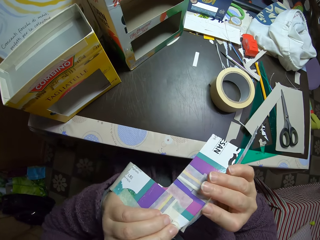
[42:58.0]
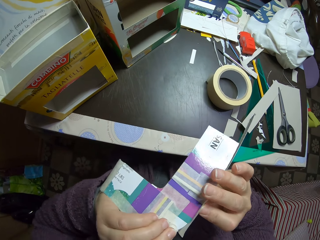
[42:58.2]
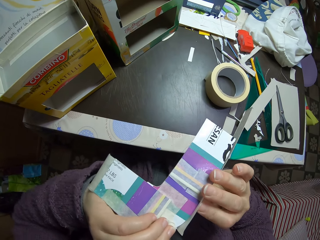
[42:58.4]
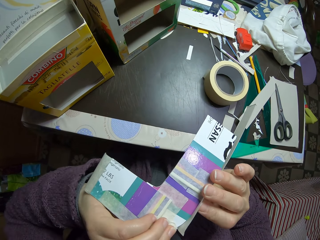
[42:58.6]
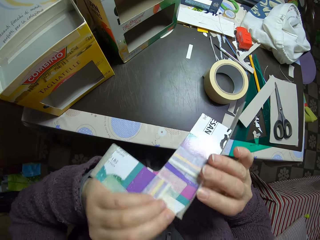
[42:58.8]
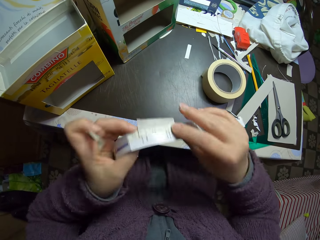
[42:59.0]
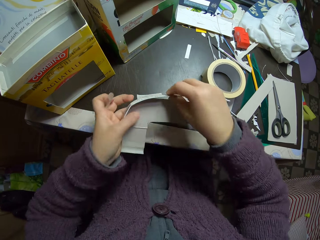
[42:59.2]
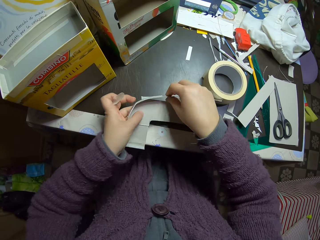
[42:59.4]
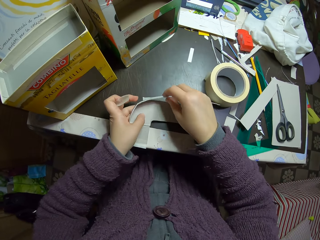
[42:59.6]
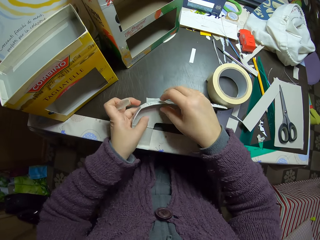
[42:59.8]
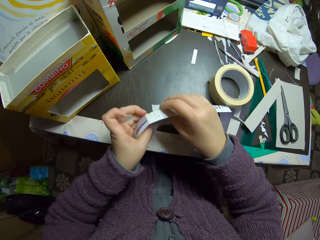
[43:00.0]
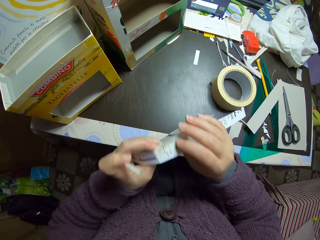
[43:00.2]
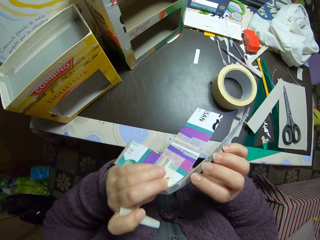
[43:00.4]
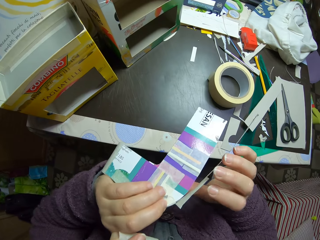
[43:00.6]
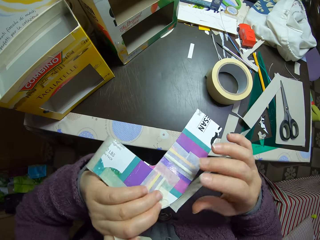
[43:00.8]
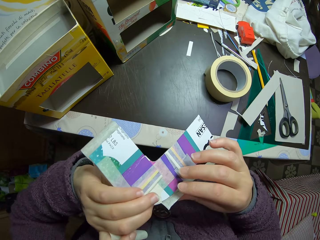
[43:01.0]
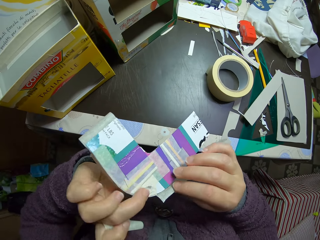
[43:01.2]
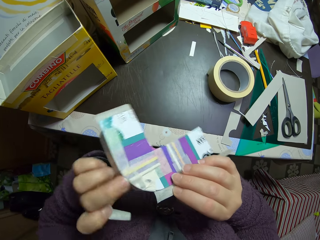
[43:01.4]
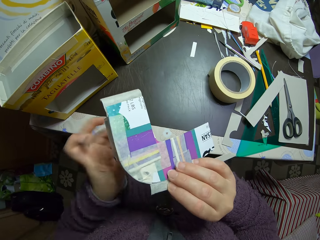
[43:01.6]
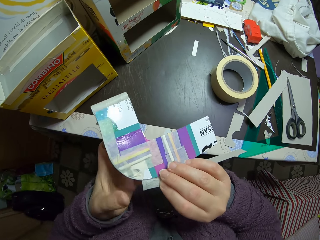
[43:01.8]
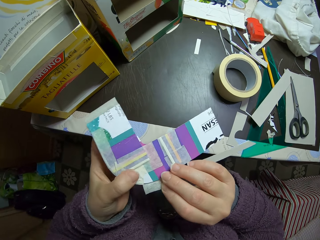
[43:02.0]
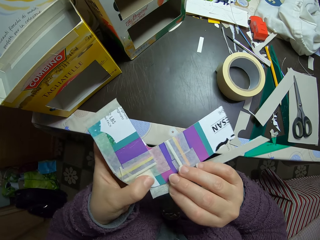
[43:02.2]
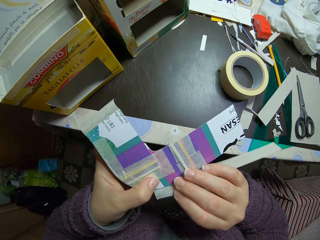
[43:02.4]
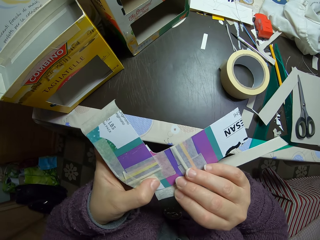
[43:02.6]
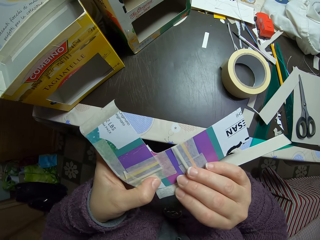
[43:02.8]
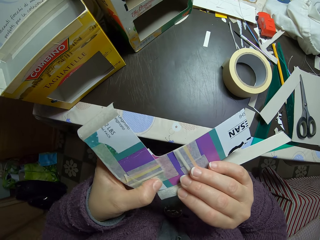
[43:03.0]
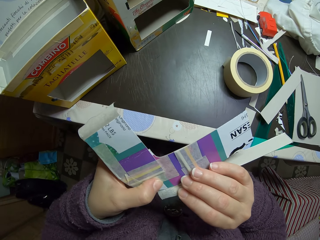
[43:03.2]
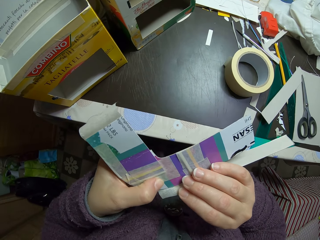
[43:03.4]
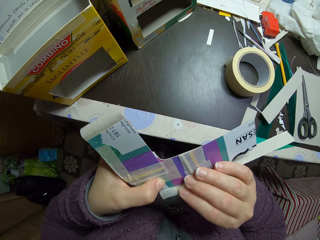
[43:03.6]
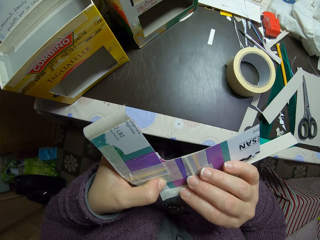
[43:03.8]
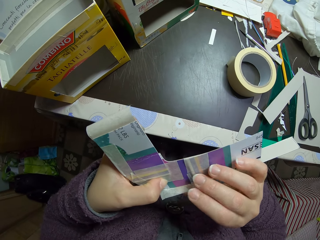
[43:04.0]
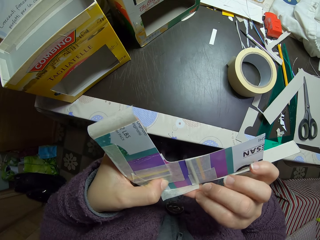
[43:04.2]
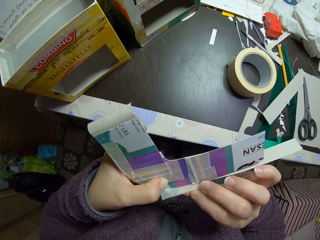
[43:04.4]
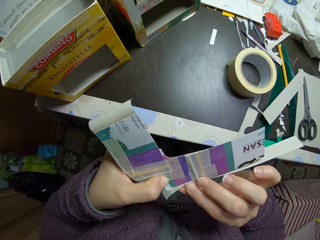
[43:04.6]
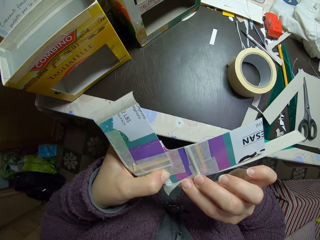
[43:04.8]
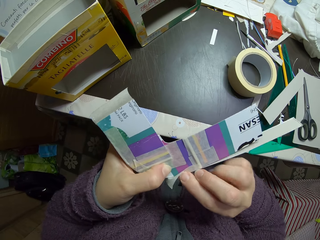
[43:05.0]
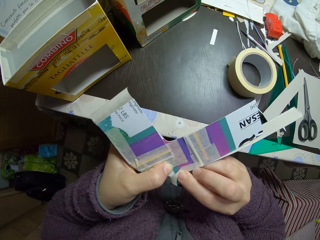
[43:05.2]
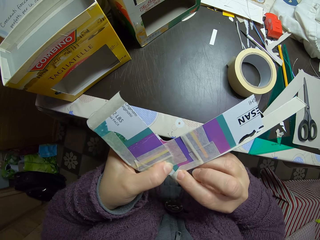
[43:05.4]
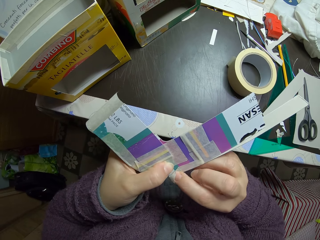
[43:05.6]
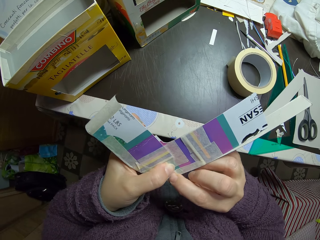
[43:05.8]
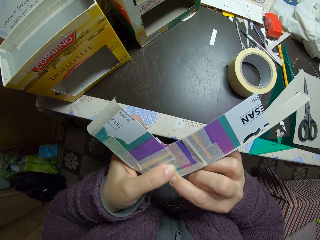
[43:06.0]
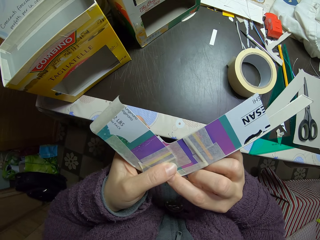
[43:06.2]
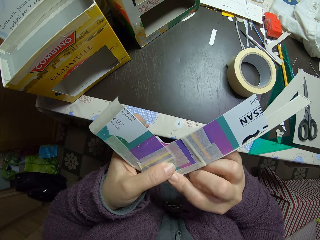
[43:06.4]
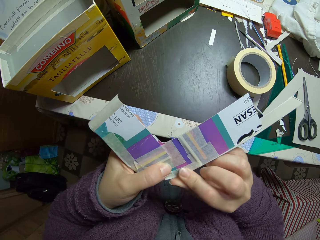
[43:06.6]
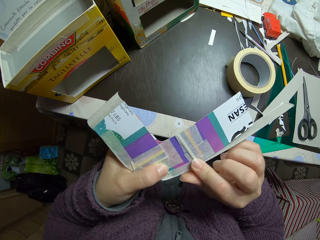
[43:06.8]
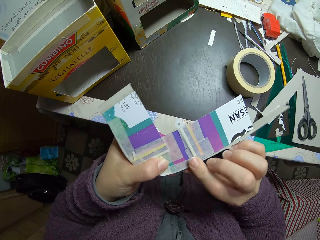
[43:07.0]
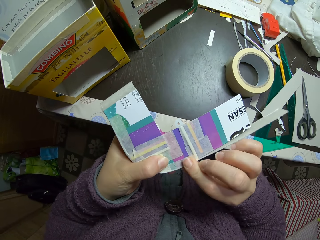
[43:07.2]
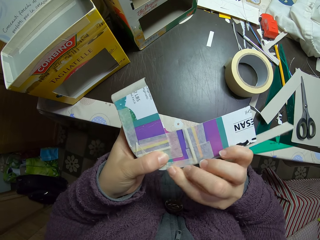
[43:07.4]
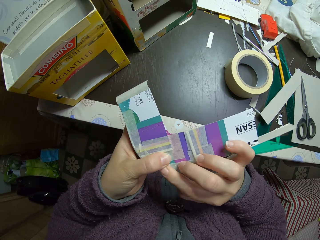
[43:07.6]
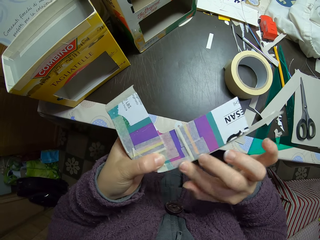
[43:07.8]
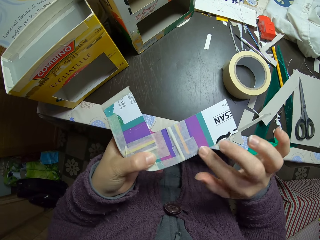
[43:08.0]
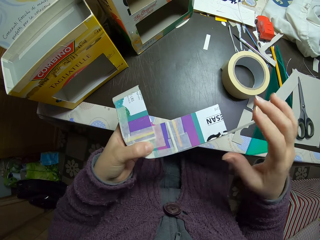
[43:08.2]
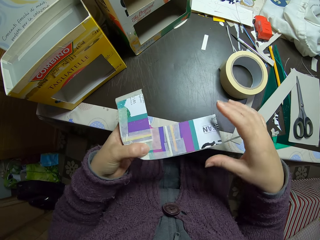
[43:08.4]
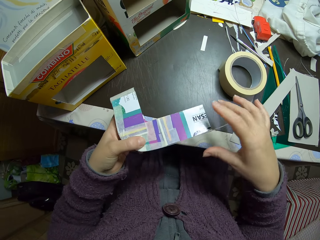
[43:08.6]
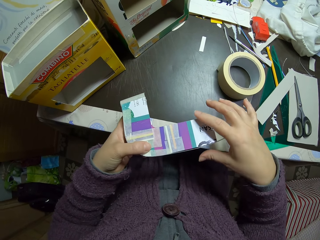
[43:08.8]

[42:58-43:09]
The camera wearer drops the paper on the table. They pick the paper from the table and examine the paper. They put the sellotape on the paperboard craft. They smoothen the paper tape on the paper.

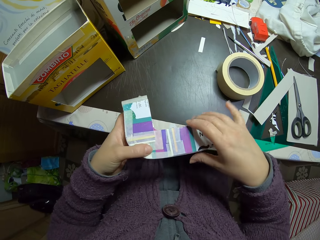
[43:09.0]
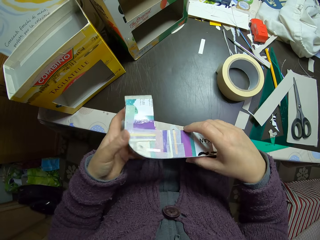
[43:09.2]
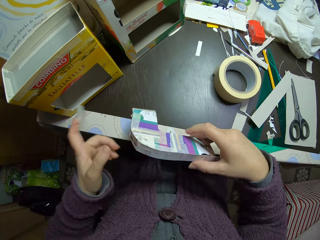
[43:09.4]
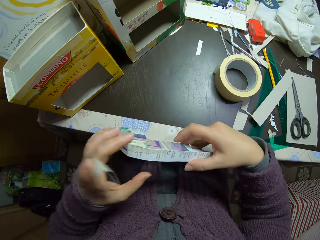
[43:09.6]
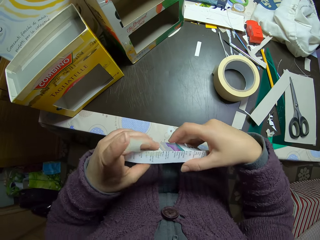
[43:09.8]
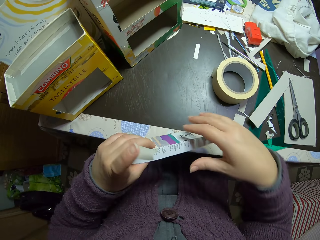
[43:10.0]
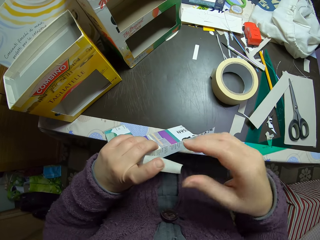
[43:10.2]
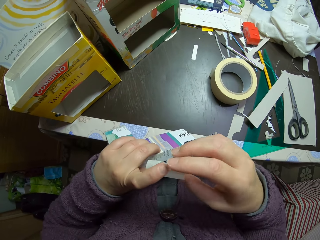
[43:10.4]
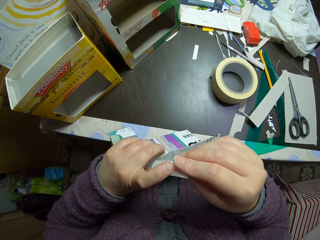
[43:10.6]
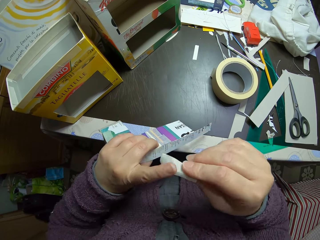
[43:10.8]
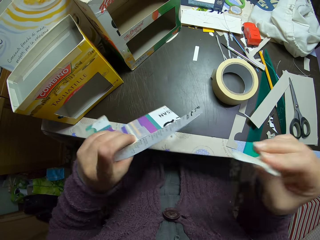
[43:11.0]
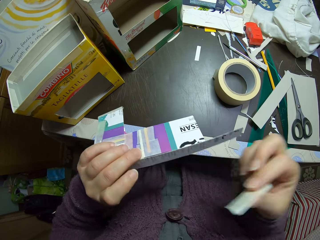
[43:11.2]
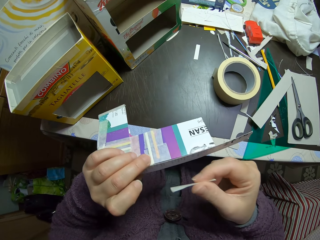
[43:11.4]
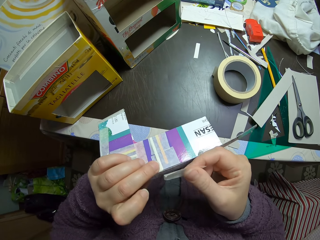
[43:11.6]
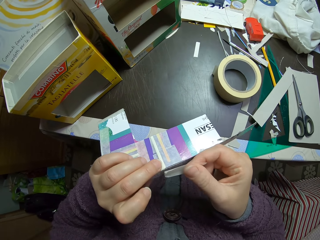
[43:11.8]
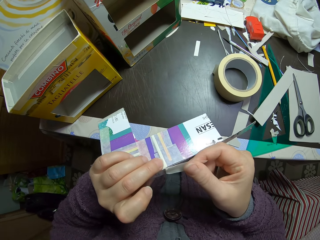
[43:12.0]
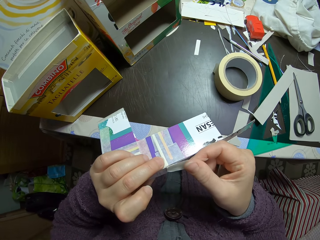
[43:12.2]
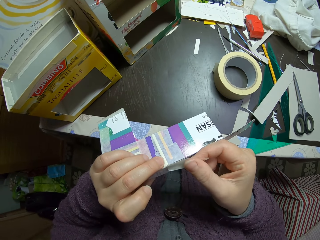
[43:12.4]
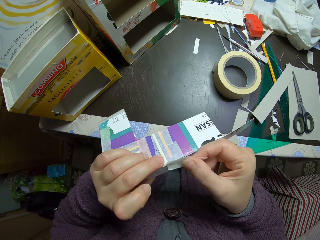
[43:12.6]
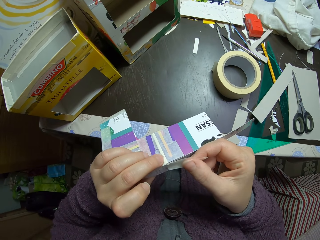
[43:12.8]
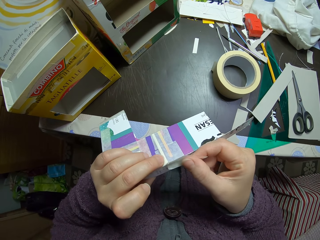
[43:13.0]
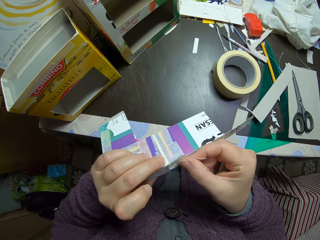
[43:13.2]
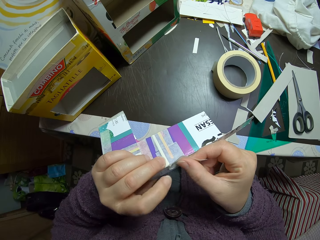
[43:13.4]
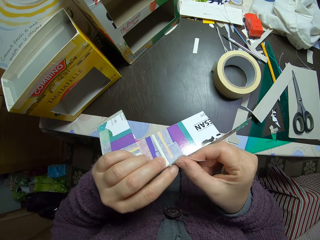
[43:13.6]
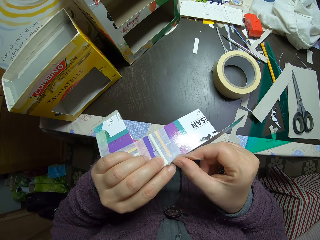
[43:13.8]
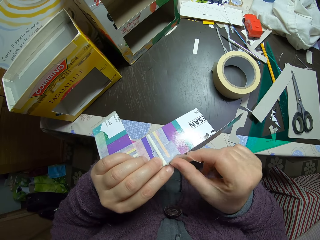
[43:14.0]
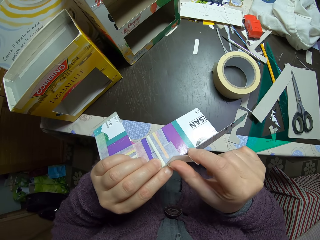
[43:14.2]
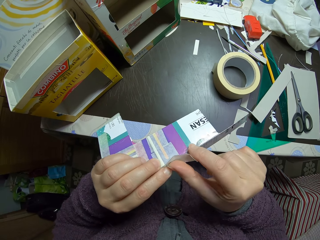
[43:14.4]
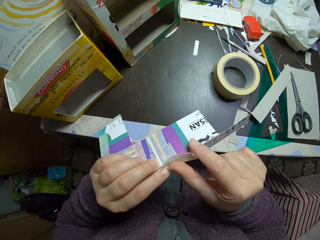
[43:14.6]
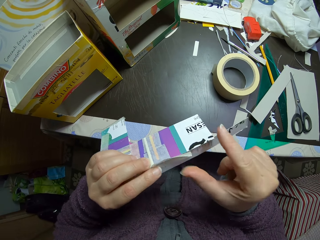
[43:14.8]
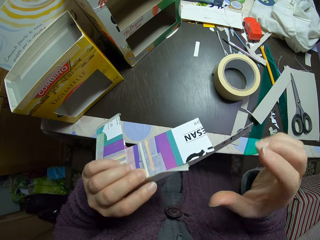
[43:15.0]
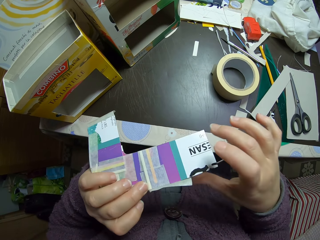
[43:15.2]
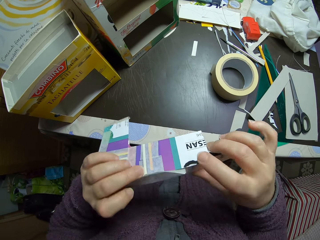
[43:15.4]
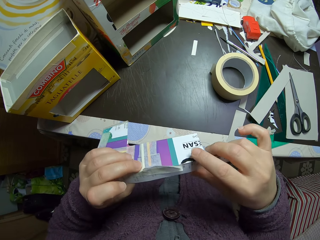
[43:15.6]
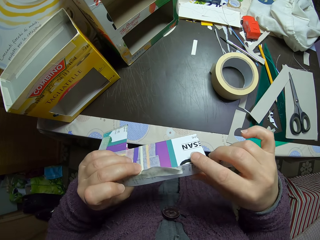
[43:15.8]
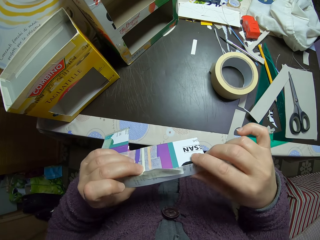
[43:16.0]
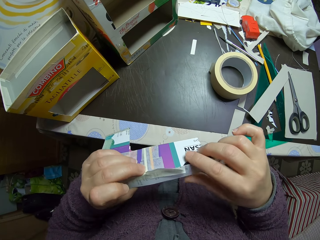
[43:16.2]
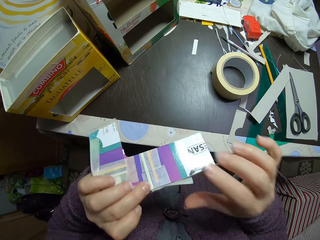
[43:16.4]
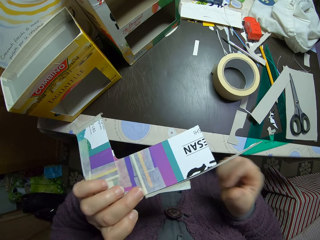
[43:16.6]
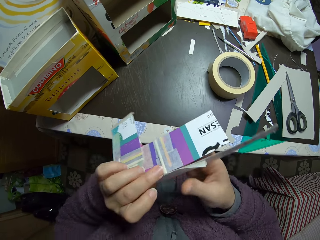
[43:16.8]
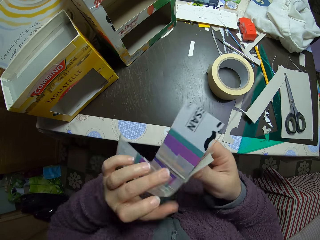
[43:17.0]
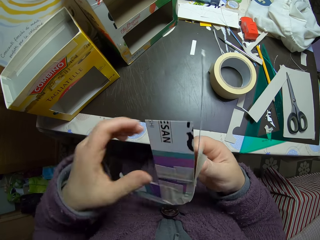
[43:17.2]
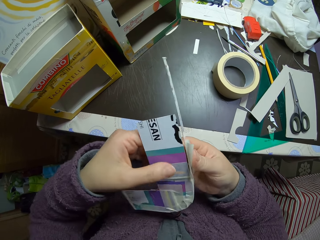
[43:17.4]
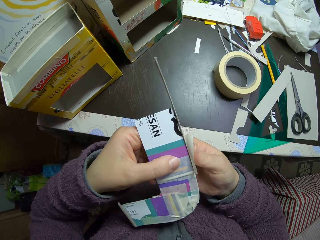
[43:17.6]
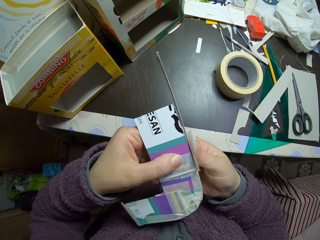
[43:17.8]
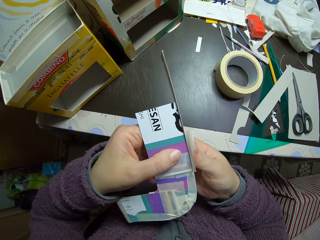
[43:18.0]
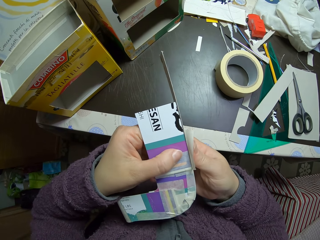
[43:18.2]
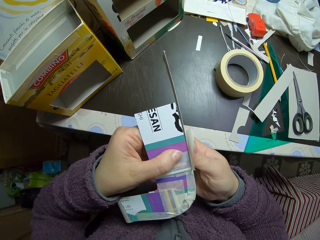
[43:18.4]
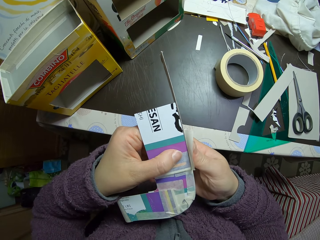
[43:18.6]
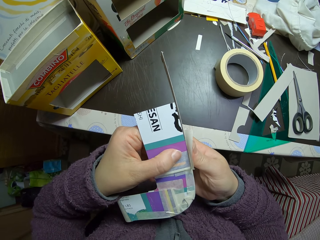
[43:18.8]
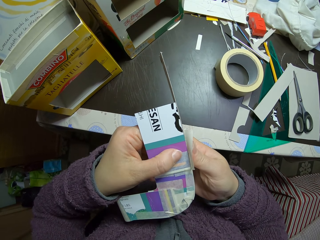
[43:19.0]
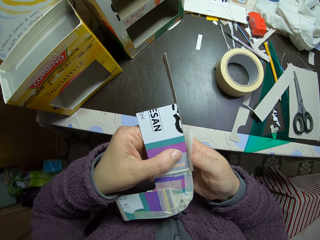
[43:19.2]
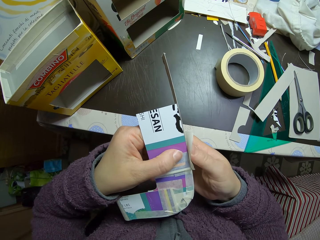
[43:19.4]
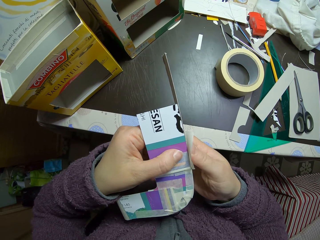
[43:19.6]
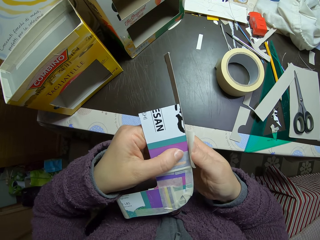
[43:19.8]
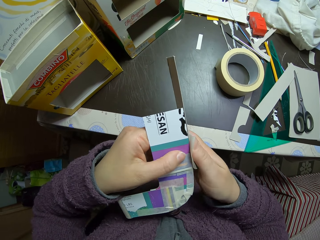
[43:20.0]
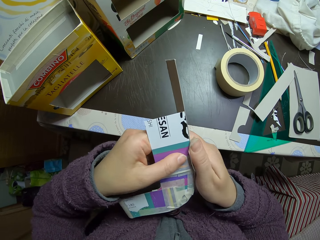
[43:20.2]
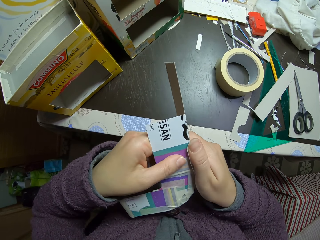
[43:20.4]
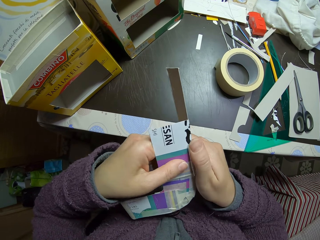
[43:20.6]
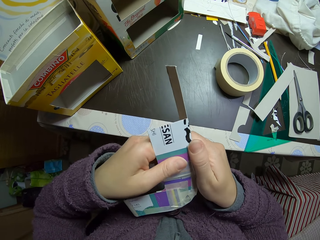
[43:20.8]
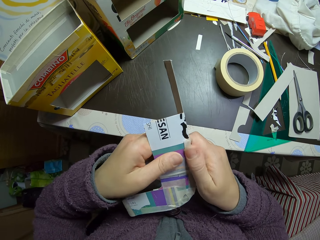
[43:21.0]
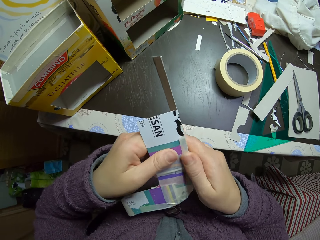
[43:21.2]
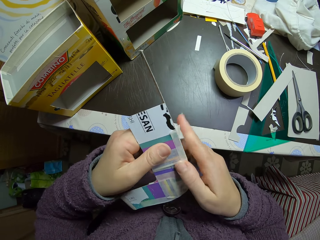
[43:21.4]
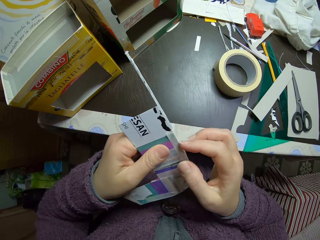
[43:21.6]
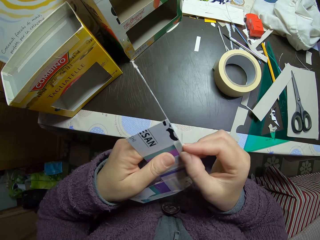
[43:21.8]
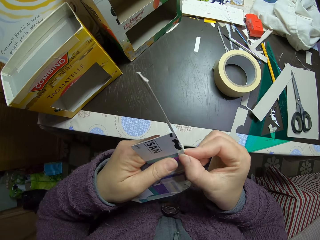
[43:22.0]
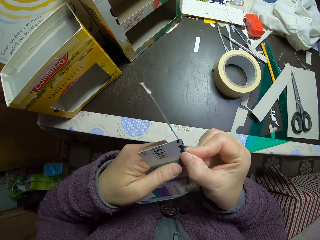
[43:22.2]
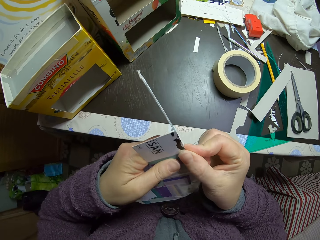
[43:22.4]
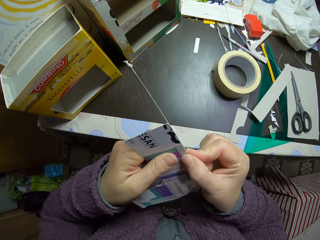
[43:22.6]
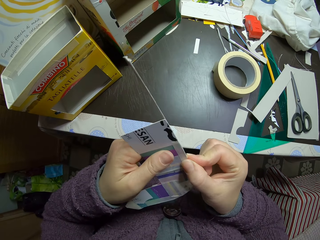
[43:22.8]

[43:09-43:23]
The camera wearer removes the sellotape or paper tape piece from the finger. They attach the piece of paper tape to the paper. They smoothen the paper tape on the paper.
